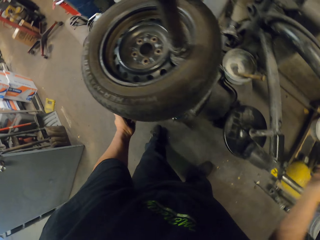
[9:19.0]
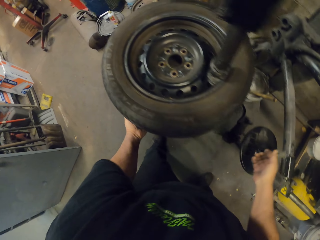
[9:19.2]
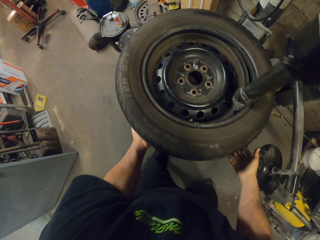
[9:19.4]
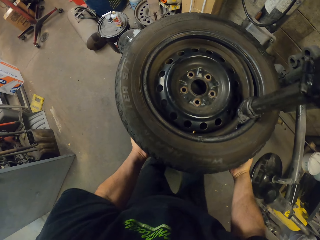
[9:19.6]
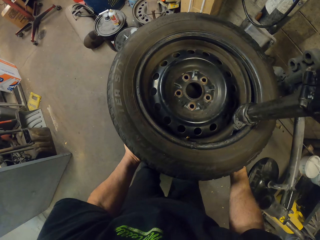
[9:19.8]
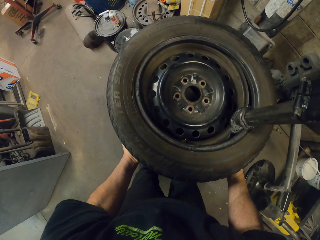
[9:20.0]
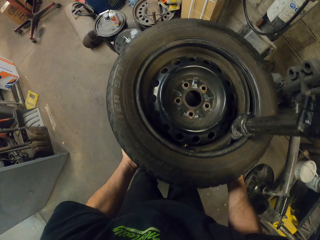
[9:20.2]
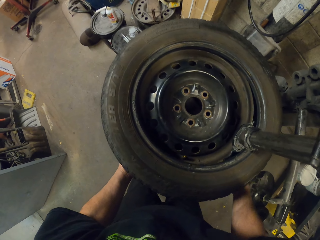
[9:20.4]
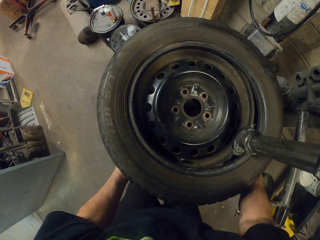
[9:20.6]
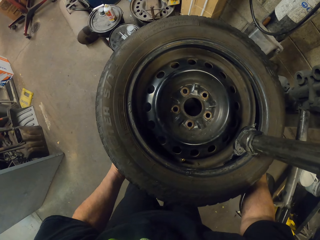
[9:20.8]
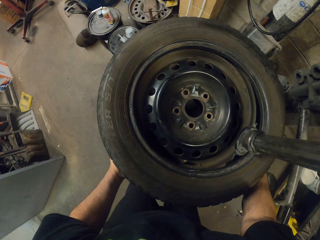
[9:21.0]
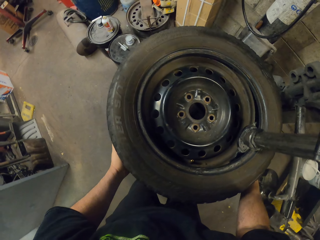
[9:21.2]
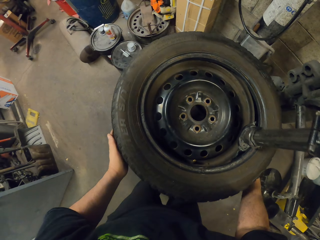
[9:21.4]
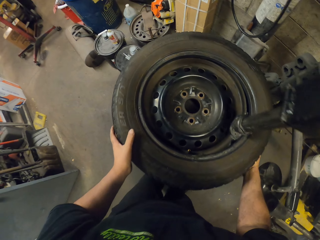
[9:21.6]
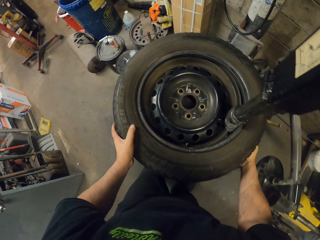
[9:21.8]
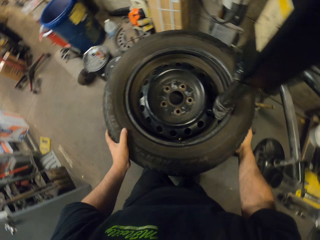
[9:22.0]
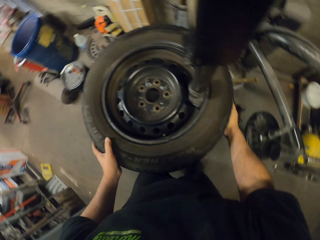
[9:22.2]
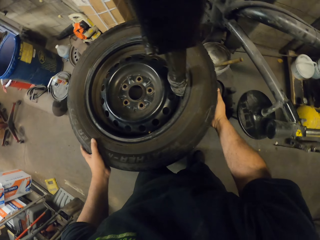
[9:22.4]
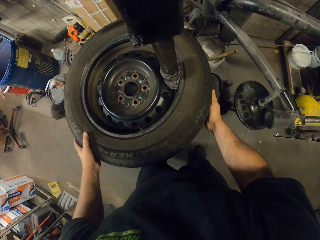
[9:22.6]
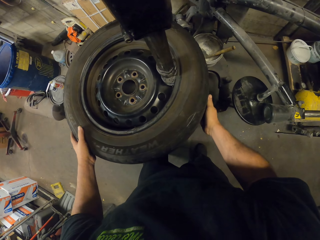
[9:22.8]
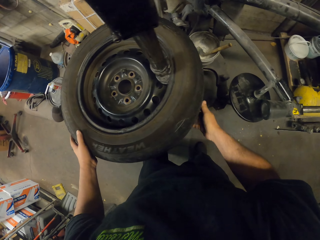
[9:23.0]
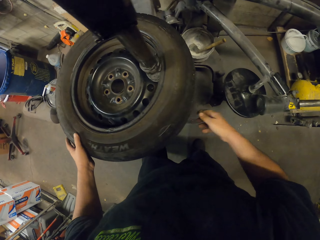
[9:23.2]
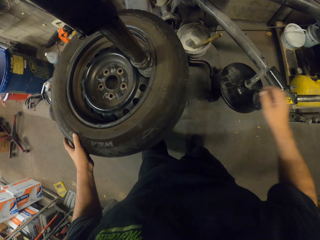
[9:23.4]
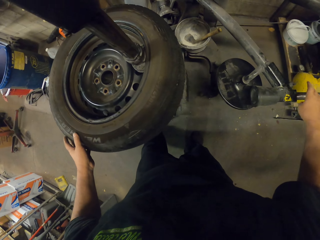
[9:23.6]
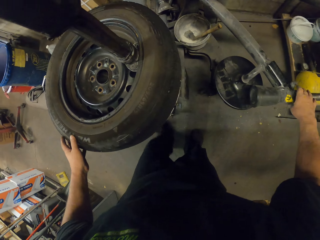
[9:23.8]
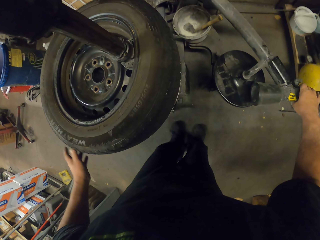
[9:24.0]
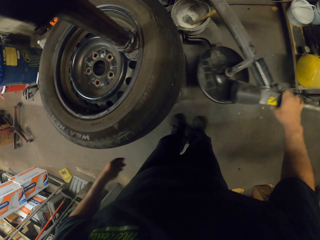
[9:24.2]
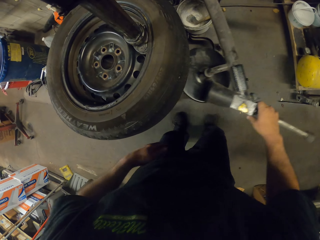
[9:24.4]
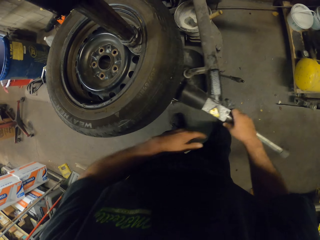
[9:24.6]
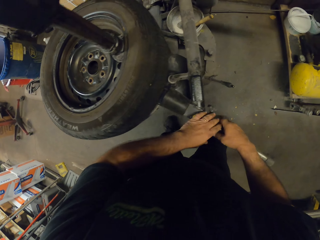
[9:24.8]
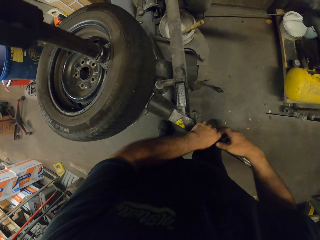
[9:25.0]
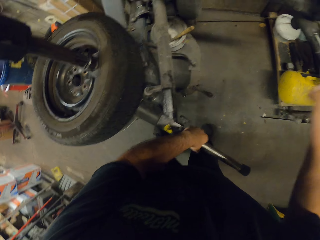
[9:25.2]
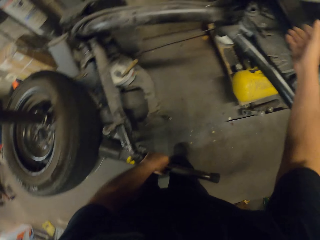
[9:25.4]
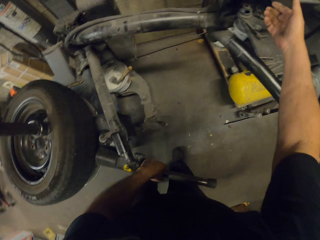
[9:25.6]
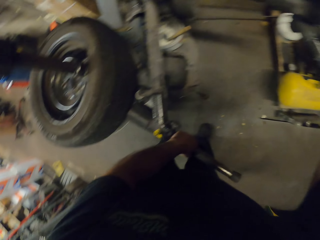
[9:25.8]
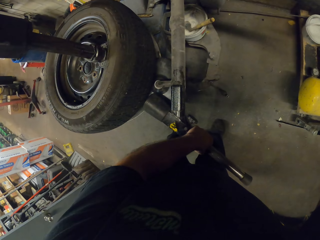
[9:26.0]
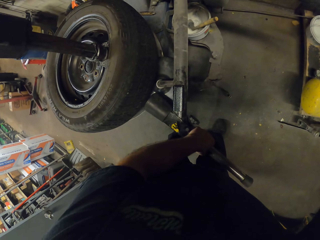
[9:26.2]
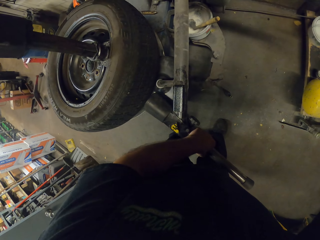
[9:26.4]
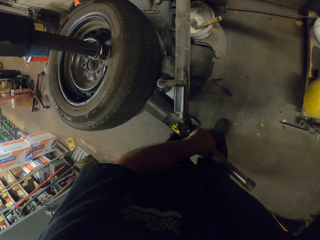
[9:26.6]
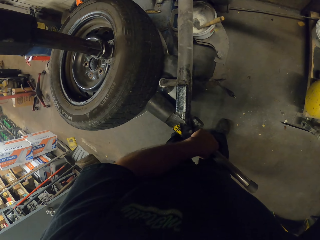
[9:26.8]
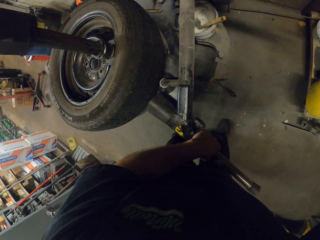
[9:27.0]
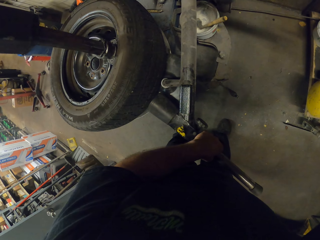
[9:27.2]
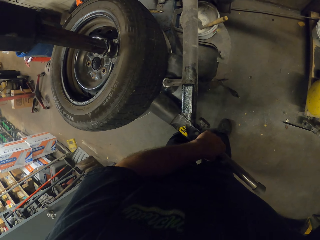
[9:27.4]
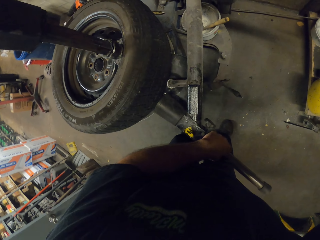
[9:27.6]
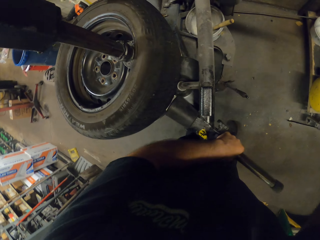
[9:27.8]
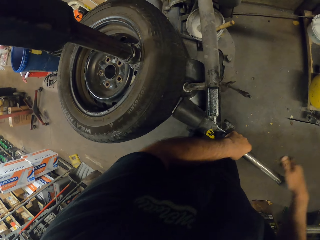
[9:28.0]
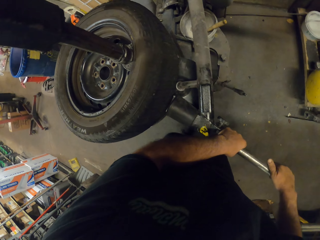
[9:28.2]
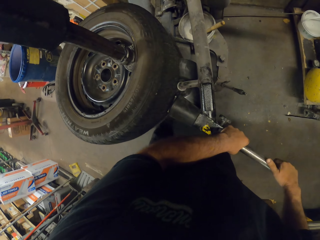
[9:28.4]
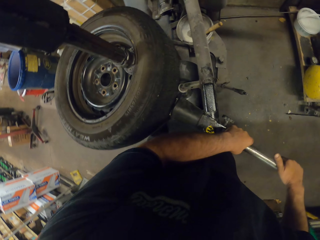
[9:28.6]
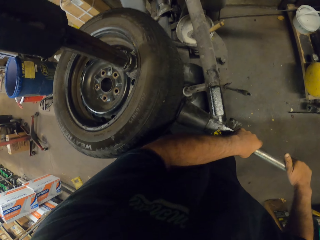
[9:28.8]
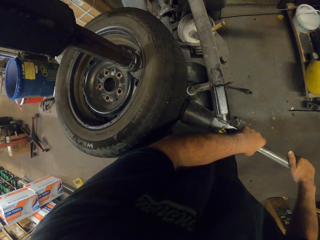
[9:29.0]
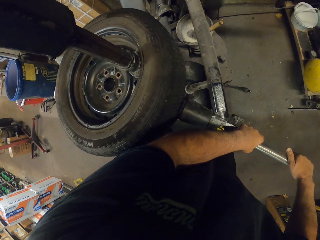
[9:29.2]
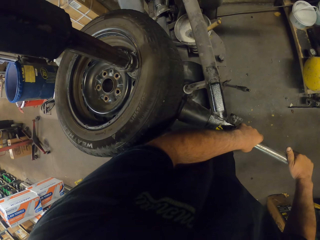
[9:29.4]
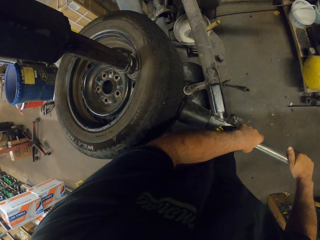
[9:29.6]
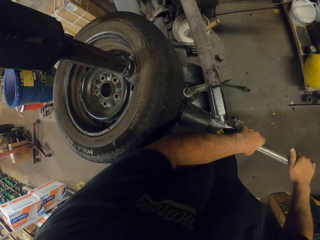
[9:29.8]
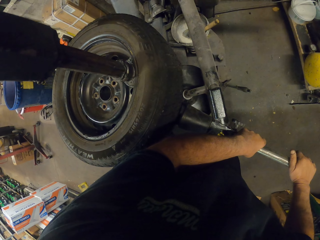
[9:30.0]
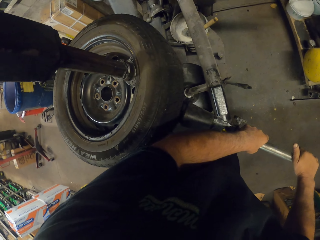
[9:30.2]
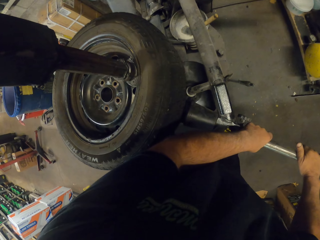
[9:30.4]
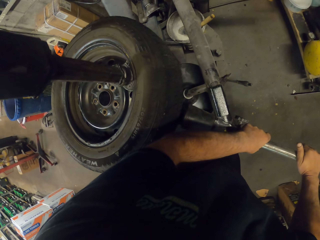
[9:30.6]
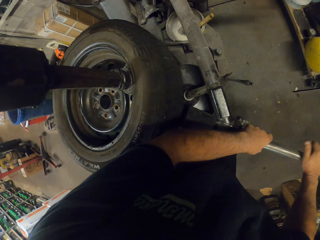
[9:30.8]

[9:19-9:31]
The camera wearer removes the tire from the wheel with hands. They adjust the wheel rite pro on the tire.

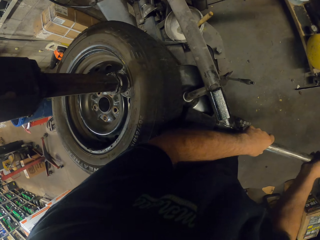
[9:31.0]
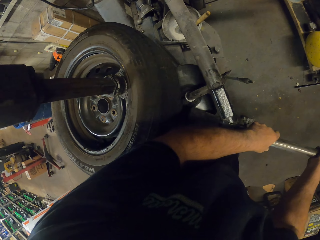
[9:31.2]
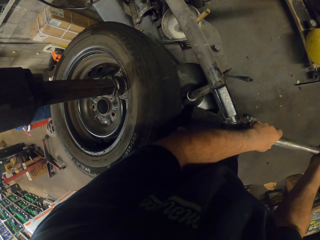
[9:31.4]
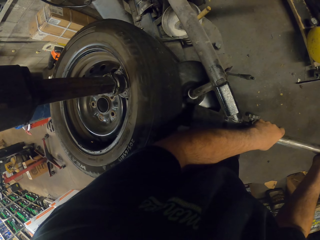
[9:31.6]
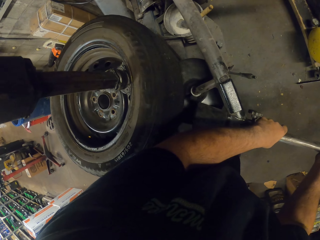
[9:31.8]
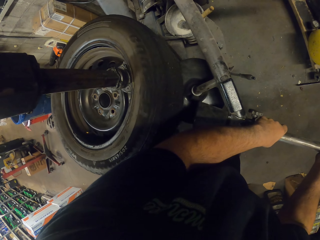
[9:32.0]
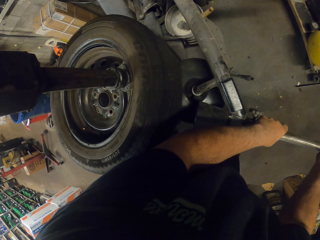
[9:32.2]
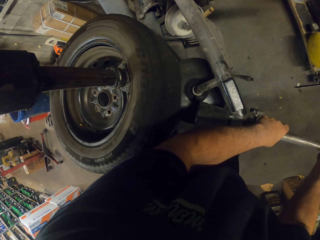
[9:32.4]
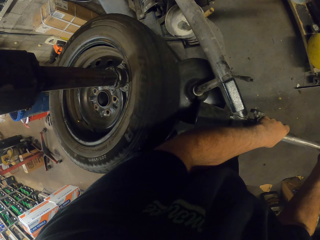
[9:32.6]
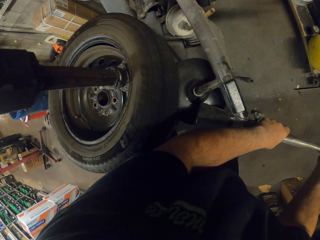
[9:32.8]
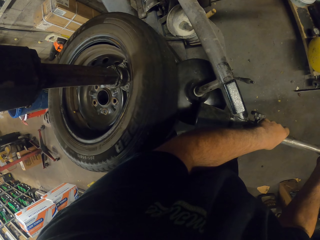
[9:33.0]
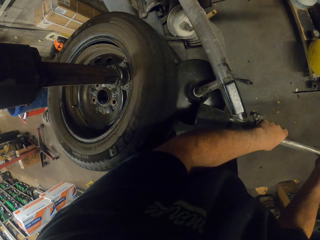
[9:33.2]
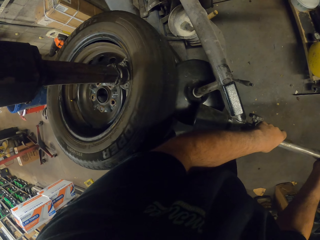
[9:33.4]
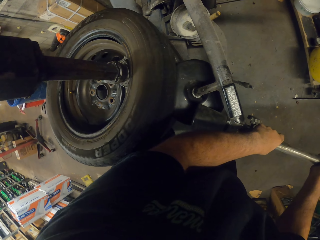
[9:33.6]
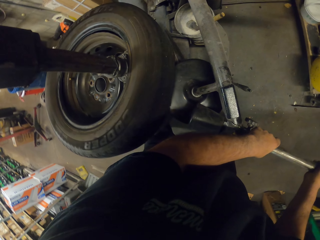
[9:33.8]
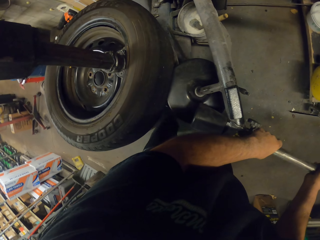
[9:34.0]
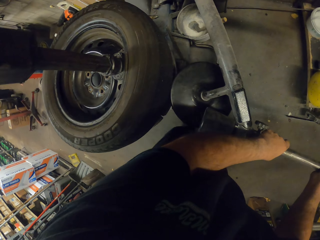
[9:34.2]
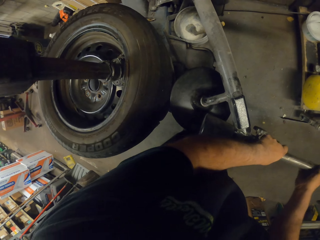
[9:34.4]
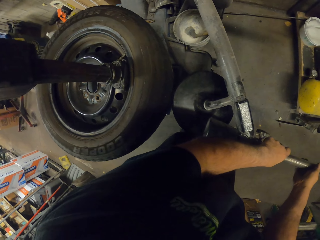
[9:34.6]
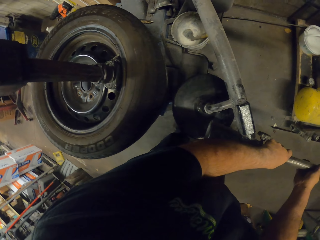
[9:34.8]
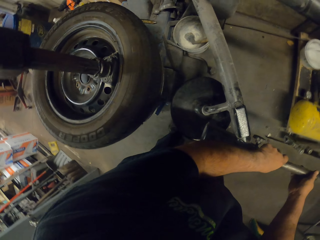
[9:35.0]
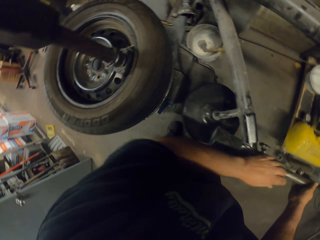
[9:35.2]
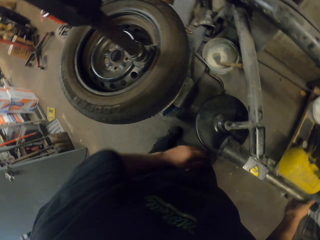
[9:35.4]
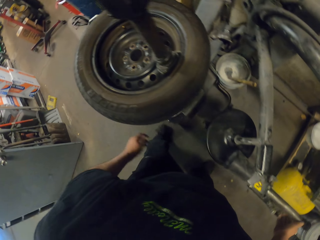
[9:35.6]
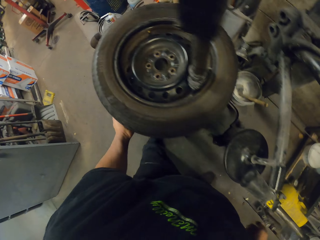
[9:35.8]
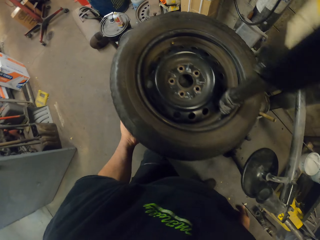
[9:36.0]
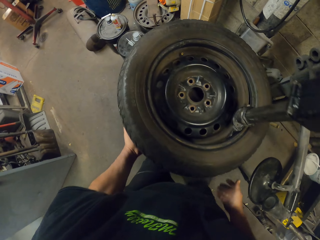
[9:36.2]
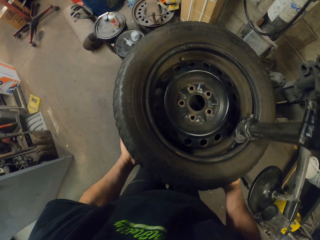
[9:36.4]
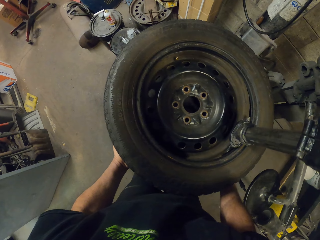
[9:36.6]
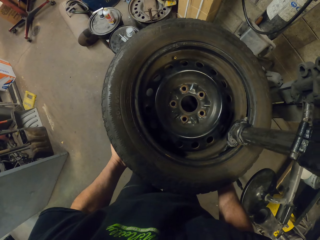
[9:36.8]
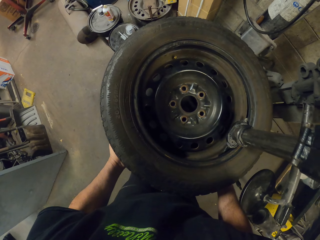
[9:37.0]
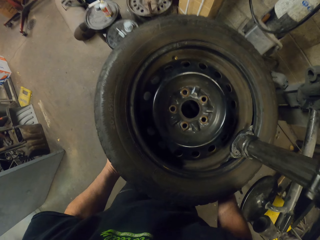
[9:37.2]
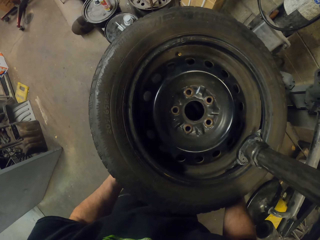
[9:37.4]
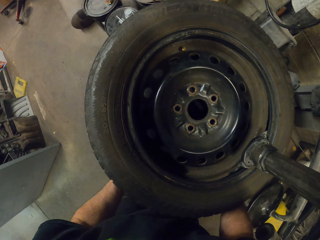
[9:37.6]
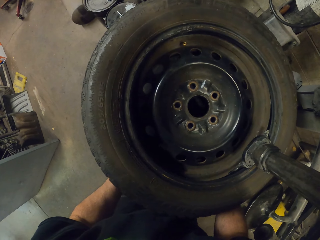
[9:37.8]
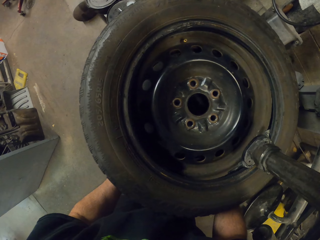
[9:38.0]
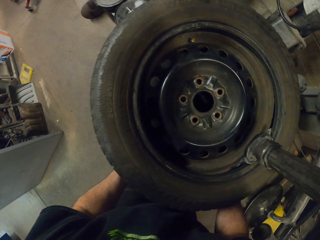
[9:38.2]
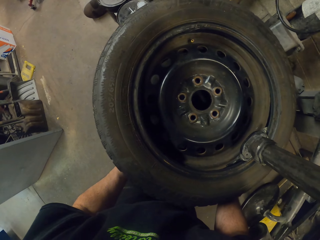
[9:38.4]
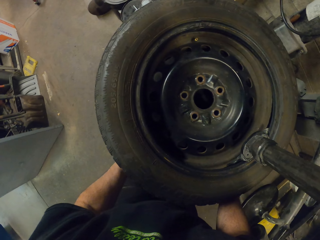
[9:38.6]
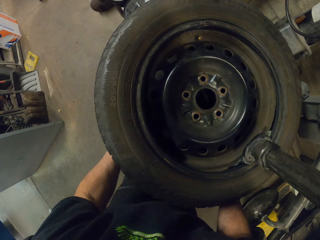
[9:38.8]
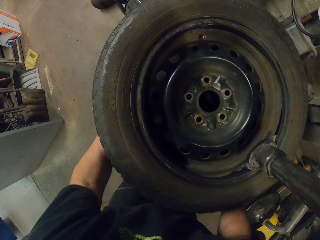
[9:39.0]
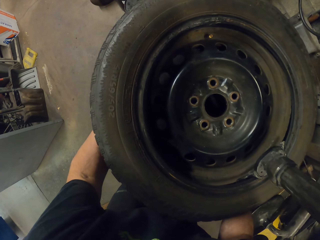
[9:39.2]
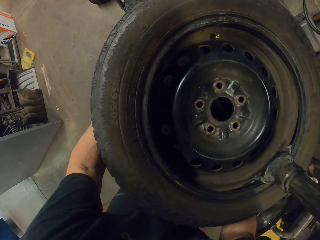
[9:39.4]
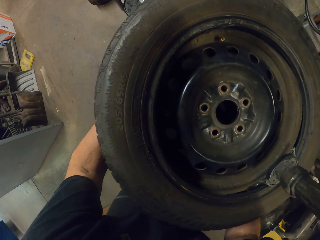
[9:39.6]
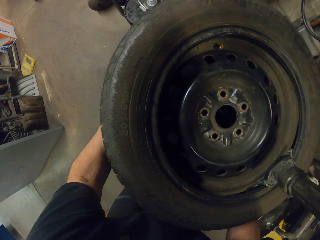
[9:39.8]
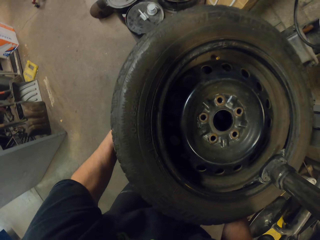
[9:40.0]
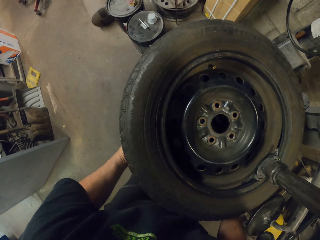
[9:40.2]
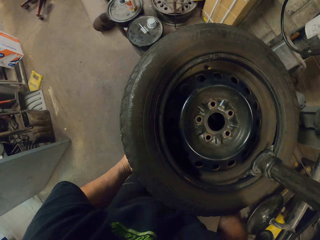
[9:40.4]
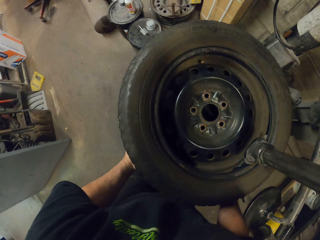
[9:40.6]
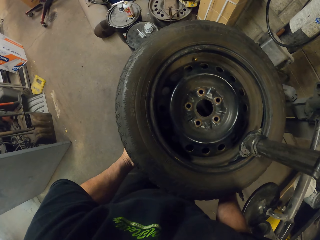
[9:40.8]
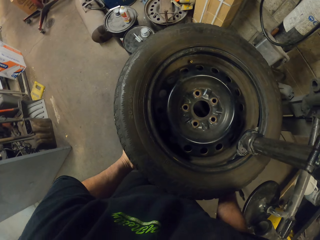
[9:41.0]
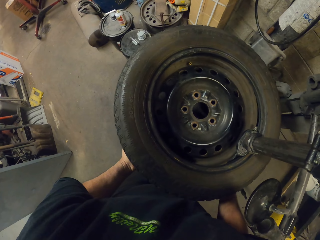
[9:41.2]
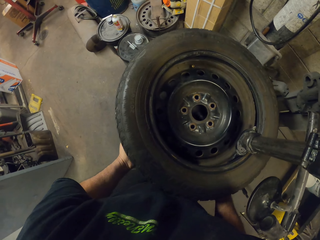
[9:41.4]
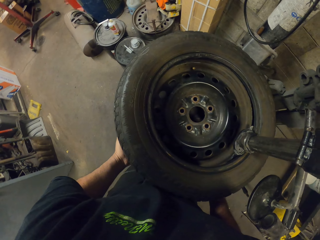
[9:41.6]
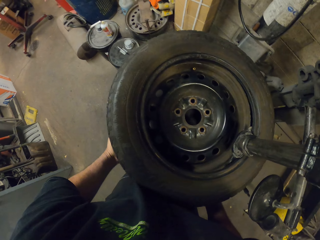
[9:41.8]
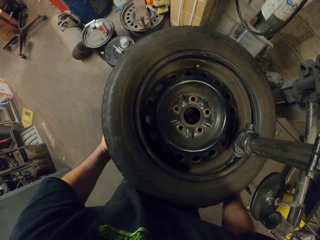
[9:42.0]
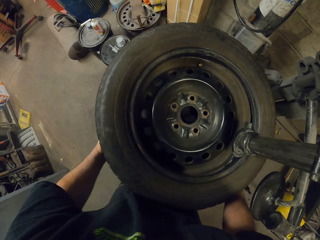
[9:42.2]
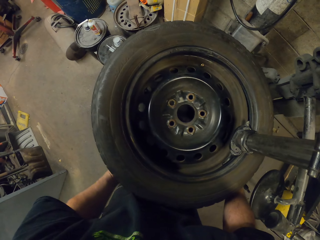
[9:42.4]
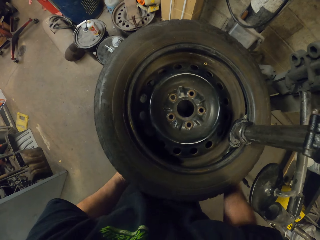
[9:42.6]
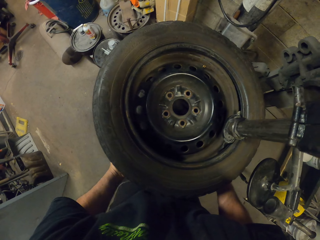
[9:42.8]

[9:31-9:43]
The camera wearer removes the tire from the wheel with hands.
